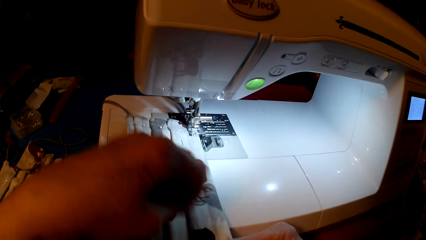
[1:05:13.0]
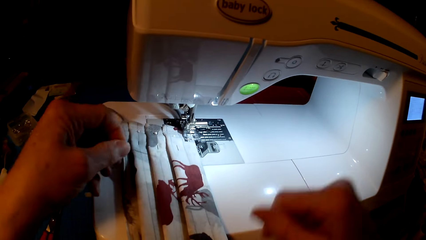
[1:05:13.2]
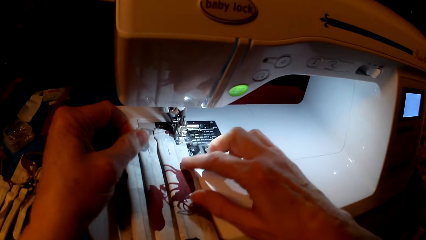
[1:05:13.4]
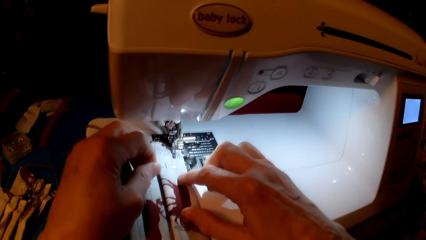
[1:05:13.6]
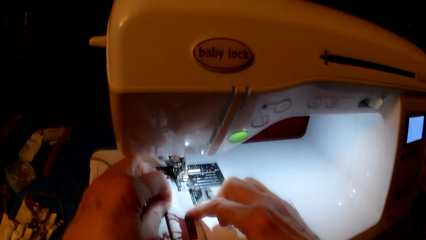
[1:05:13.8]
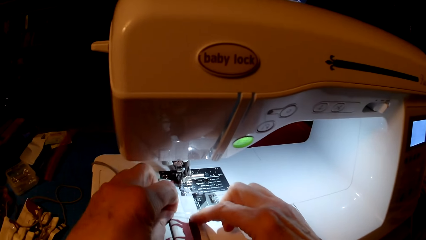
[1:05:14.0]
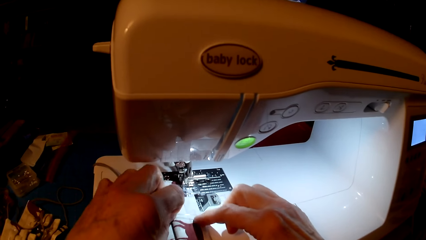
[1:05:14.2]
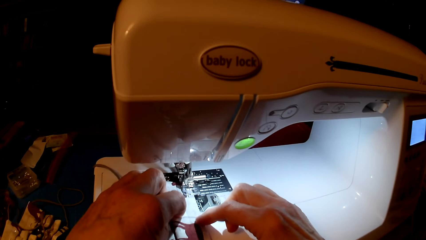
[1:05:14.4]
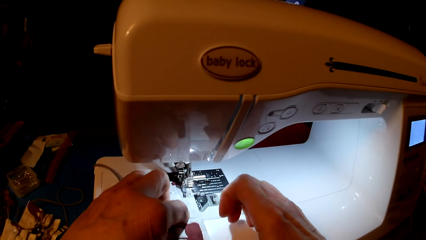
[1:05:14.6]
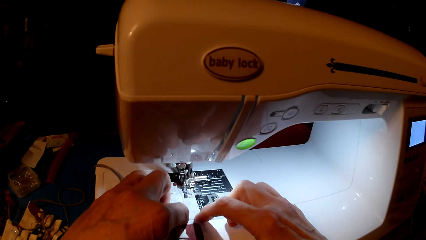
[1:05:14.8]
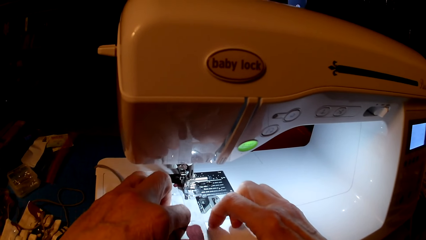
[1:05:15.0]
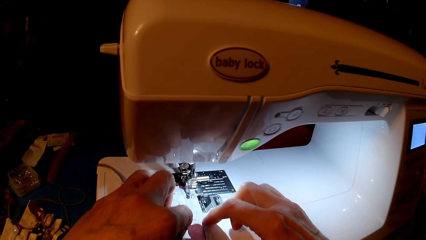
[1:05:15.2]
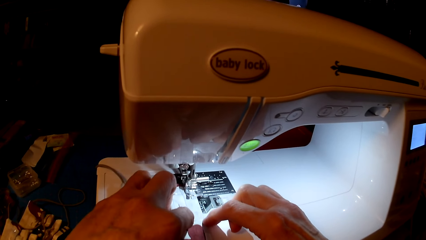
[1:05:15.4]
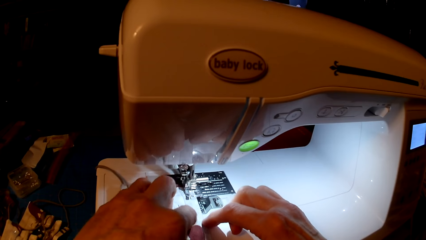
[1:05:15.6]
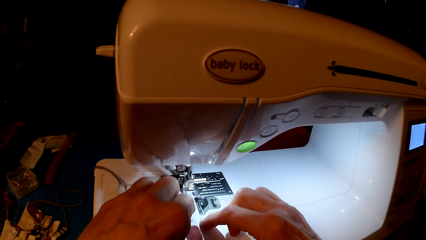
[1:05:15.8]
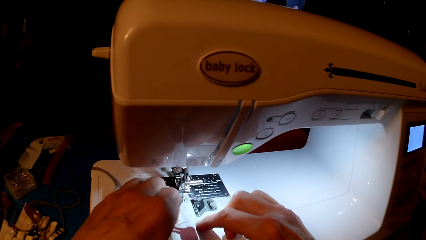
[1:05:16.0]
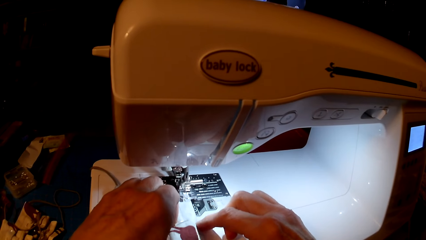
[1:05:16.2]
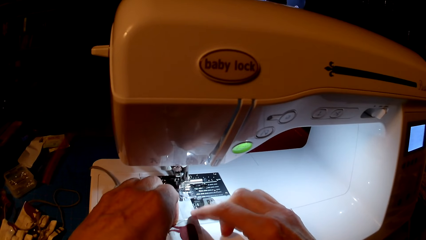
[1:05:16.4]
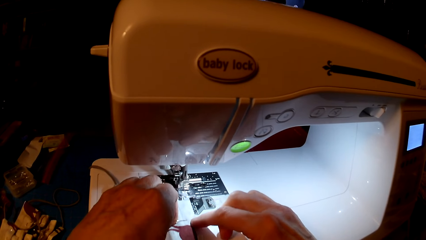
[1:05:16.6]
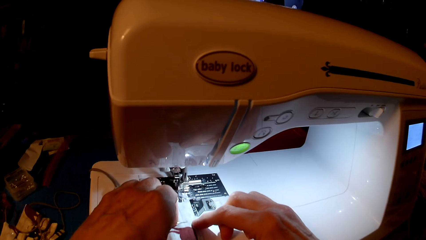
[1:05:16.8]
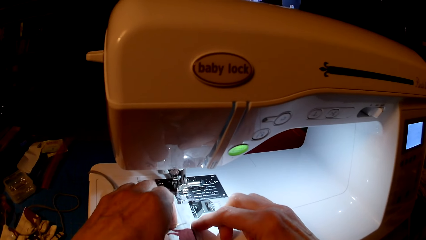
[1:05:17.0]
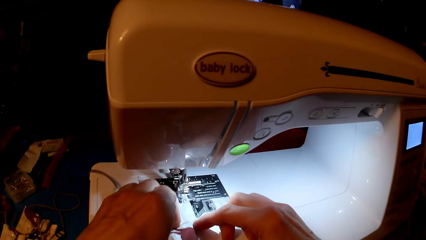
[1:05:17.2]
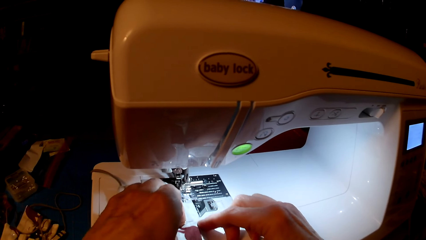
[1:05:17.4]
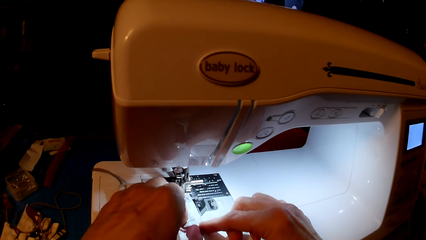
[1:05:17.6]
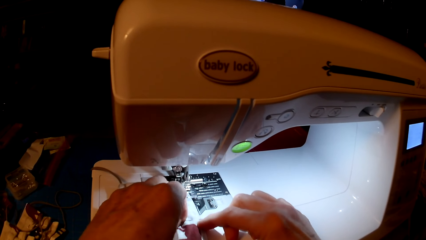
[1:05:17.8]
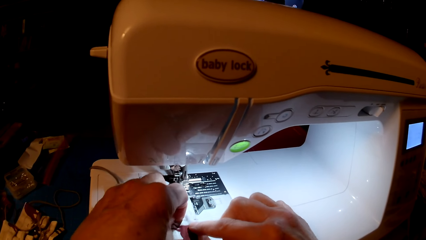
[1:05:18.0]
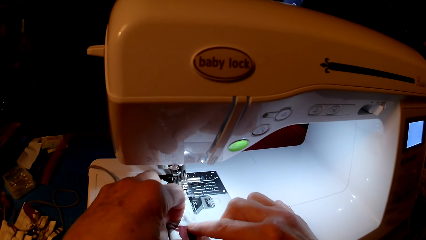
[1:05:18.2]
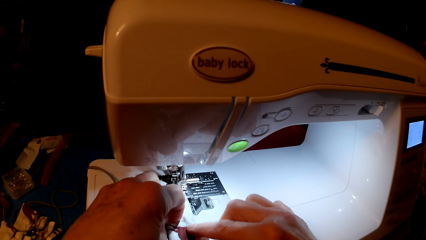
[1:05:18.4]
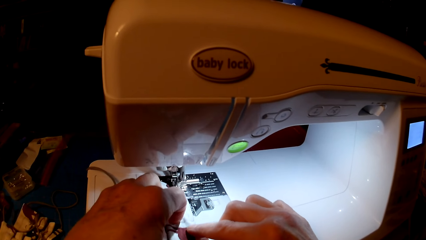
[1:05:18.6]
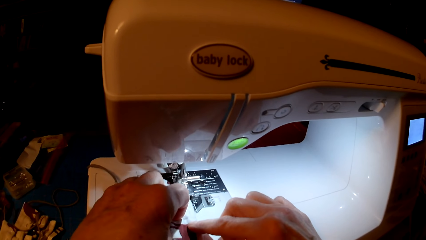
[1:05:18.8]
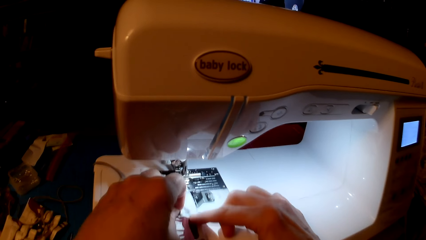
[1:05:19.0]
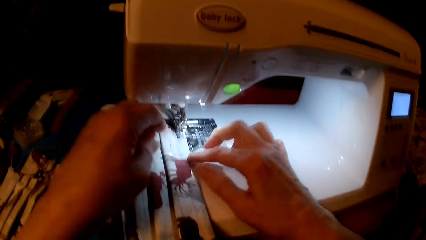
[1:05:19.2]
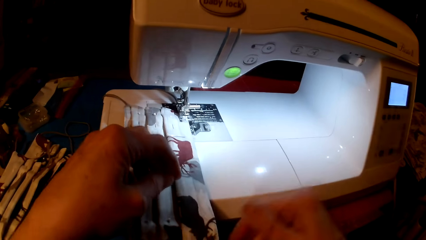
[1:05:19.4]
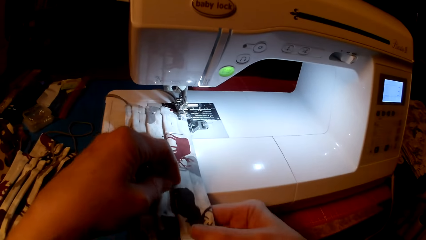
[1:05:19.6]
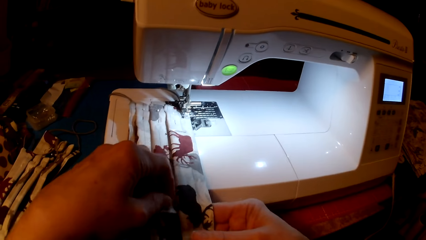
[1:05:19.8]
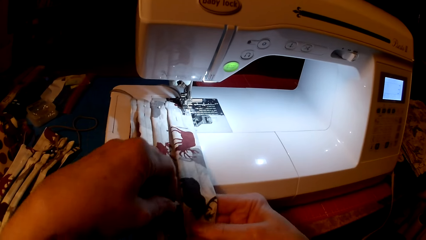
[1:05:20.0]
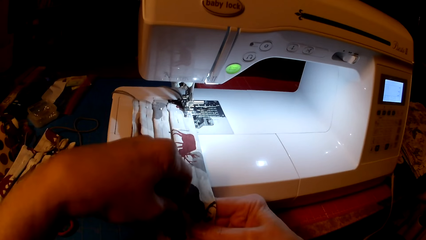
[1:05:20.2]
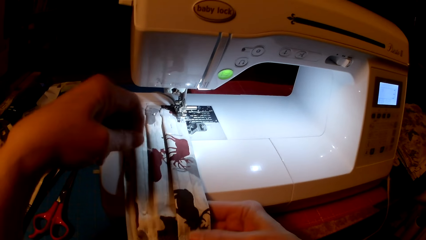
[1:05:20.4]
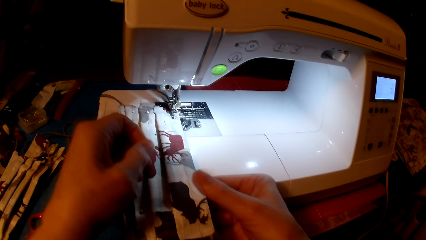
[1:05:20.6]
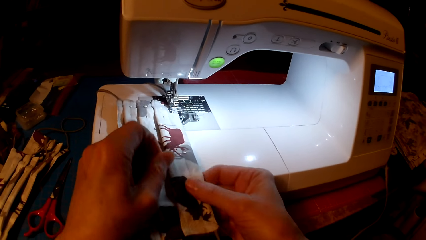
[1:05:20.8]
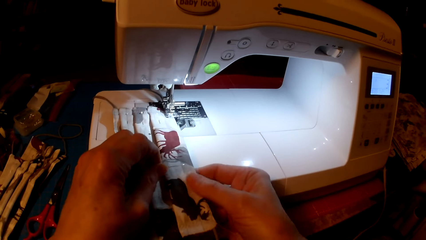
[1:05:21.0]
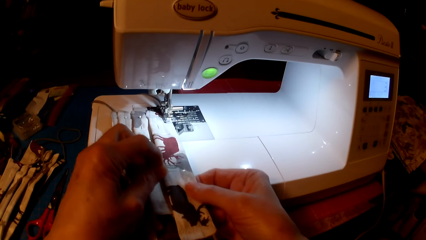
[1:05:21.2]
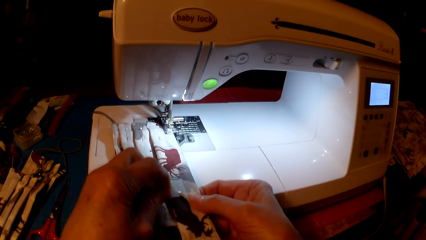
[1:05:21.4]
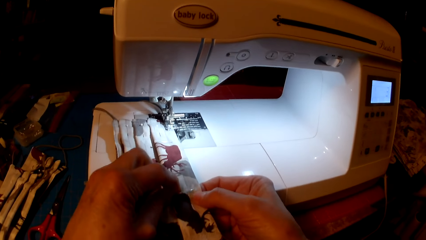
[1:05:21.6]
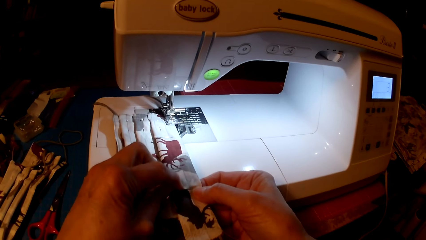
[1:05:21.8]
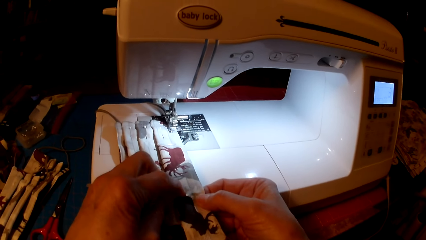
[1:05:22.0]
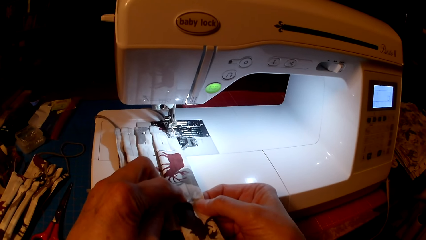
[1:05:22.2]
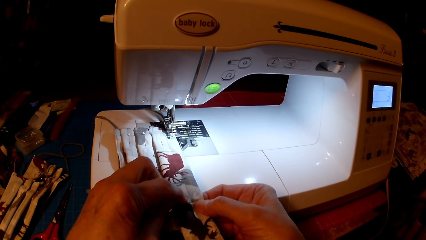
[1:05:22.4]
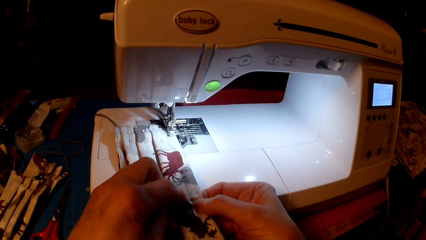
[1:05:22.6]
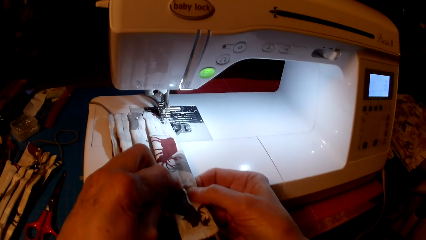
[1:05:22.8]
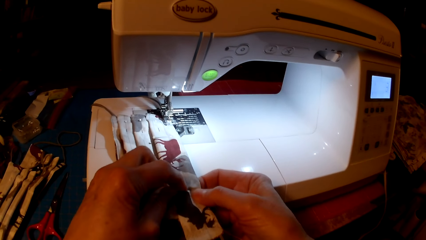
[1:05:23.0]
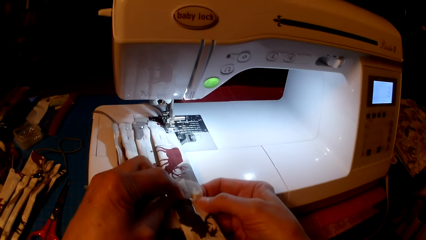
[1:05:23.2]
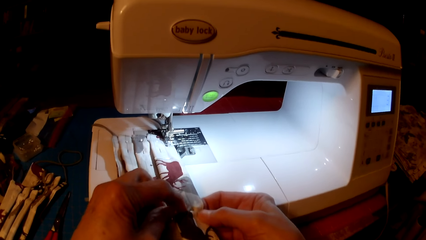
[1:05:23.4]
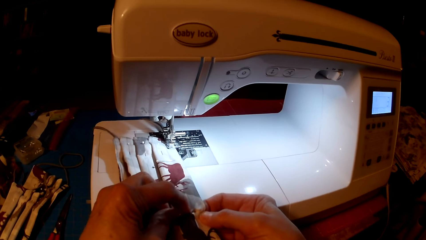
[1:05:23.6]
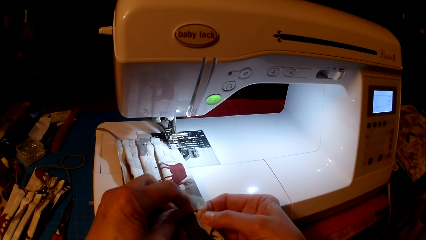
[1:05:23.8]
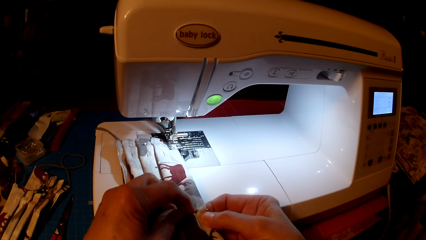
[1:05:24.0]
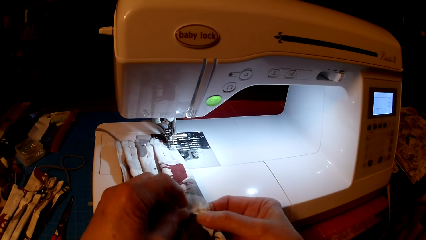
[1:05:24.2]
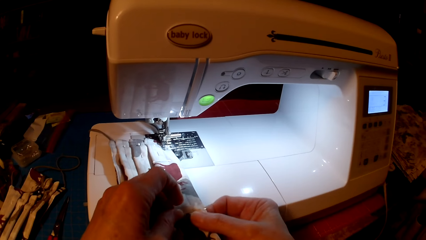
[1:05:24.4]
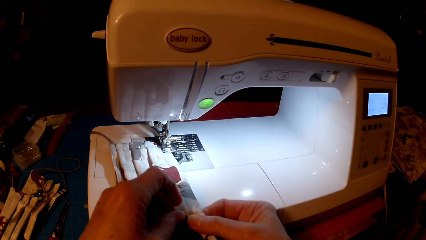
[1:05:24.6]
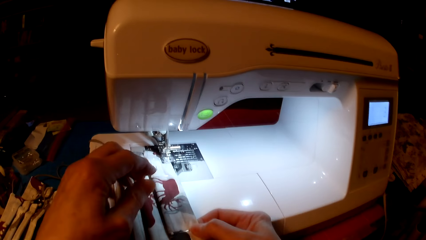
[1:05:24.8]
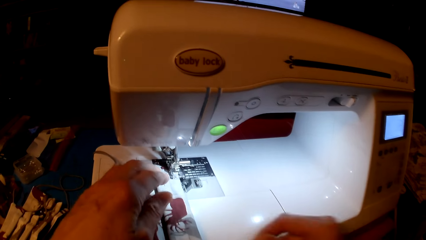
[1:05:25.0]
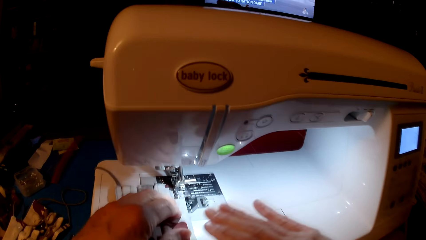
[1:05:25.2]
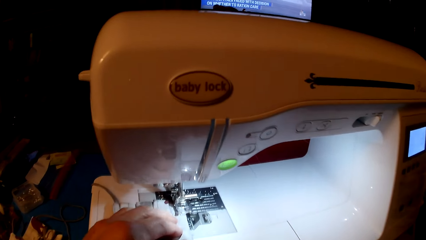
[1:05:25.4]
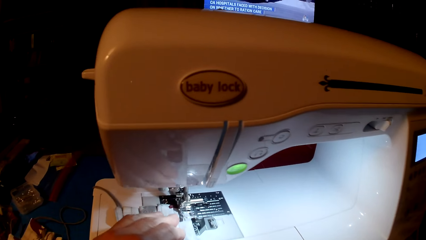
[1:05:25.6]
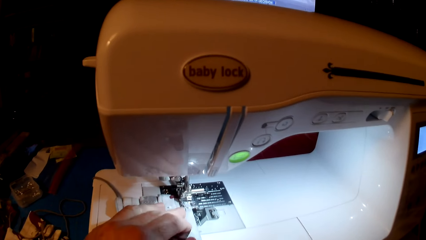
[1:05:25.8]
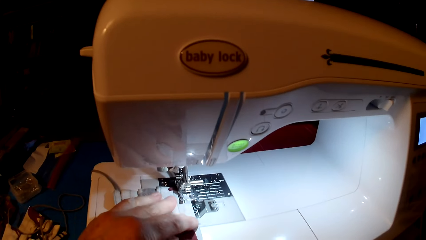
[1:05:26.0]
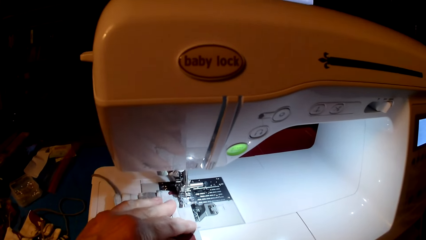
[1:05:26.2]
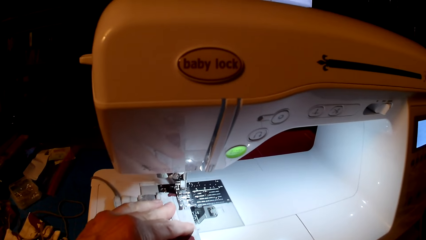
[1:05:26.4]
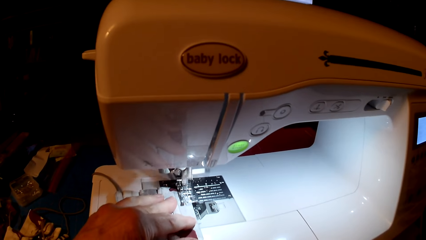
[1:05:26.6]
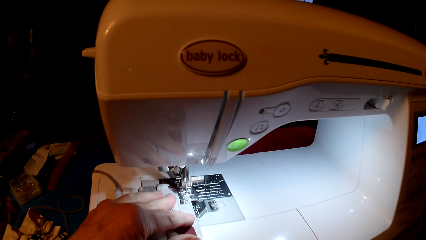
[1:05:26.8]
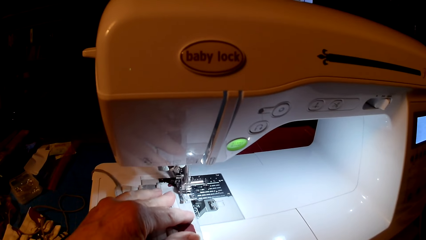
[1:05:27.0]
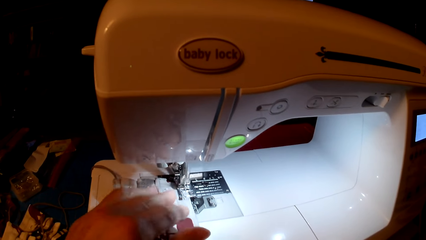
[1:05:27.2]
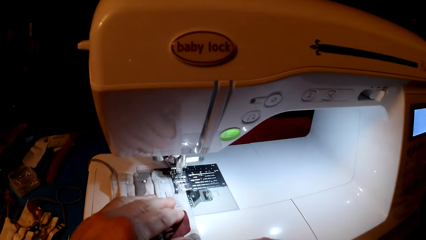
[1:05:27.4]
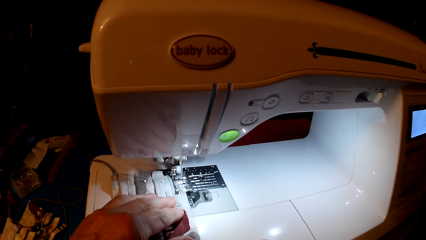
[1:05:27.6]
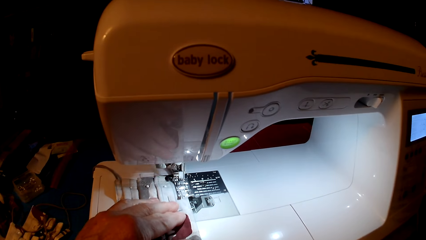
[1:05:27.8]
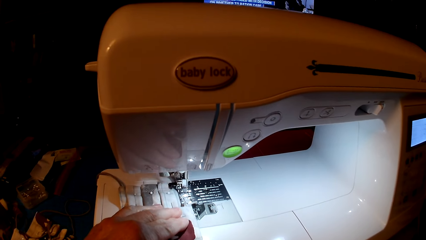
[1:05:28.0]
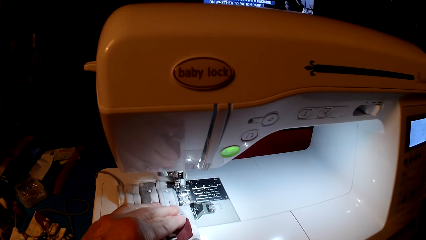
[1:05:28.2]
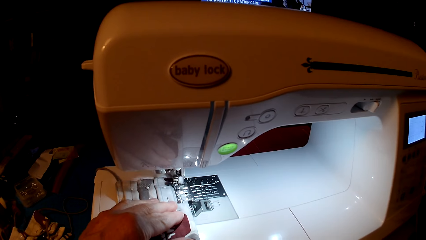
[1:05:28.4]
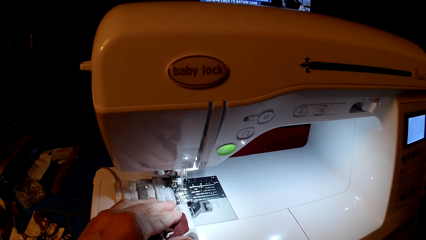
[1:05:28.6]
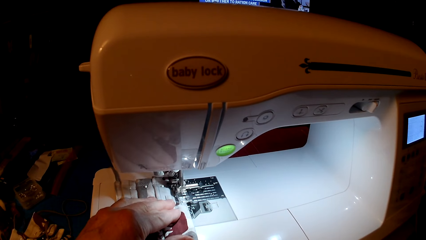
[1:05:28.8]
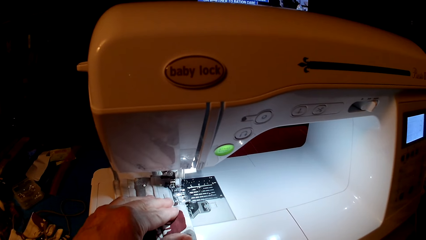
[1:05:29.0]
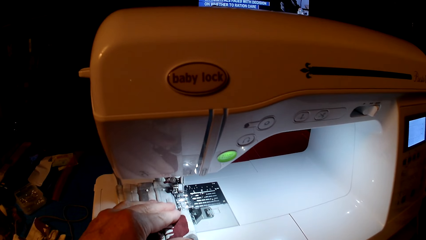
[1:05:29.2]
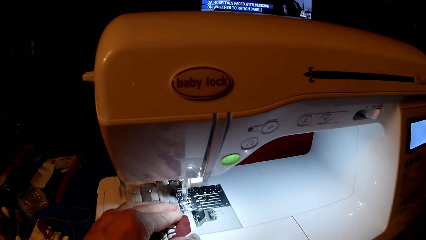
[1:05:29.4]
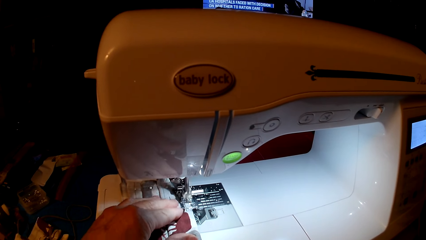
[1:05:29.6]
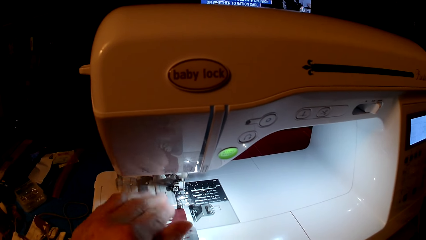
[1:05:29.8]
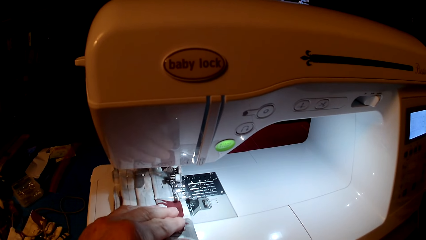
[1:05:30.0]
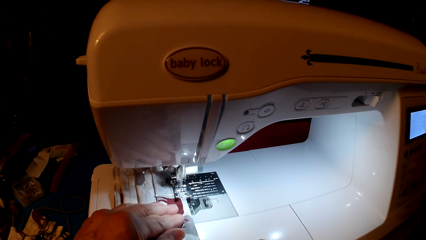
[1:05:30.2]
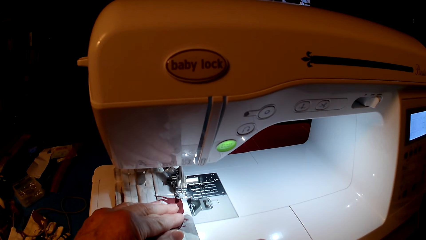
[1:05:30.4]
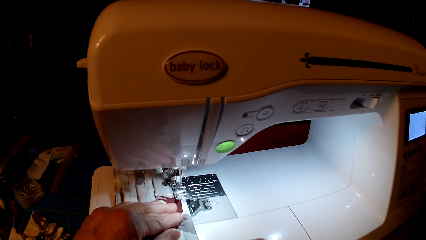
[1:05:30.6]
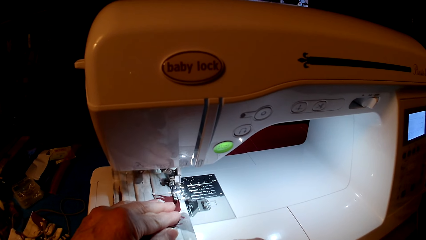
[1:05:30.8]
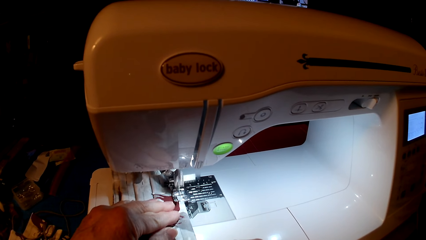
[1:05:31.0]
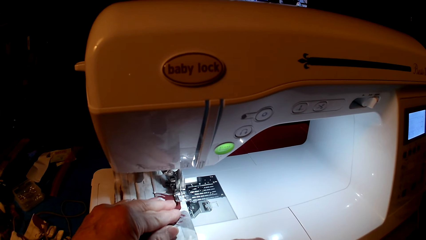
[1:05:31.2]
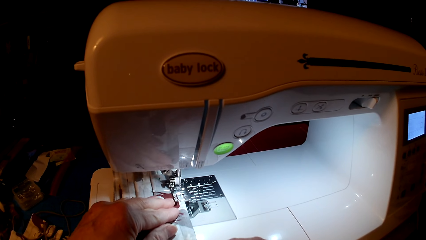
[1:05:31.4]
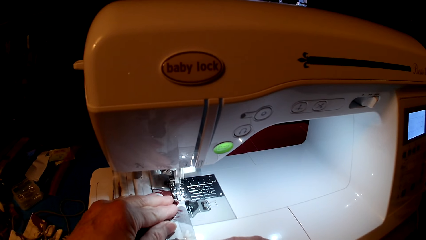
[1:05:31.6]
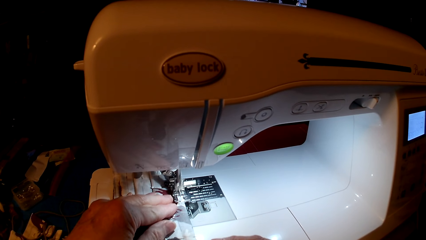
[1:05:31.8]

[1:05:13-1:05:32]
The camera wearer sews the mask with the sewing machine. They pin fabric. They remove a pin. They pin the fabric. They sew.
